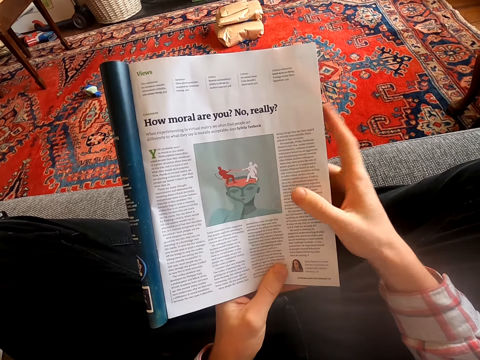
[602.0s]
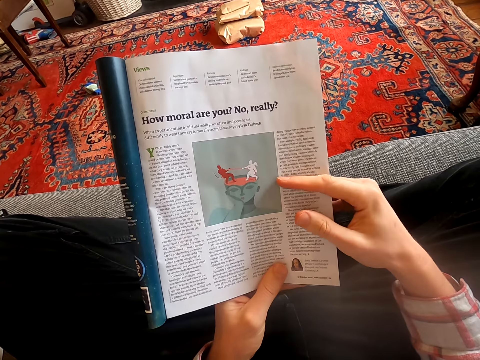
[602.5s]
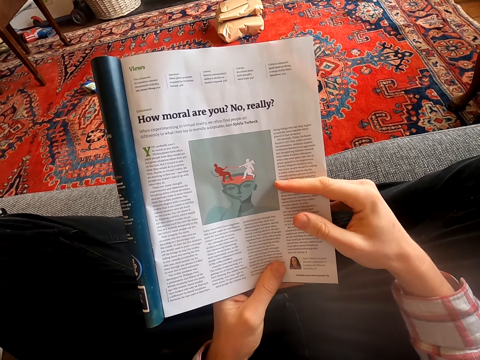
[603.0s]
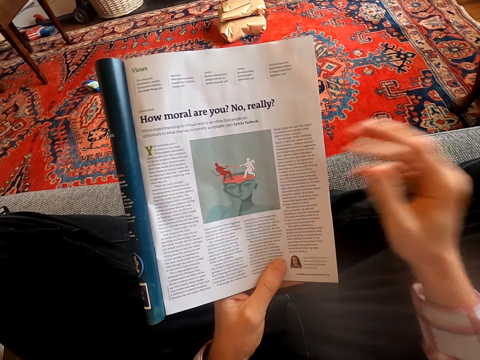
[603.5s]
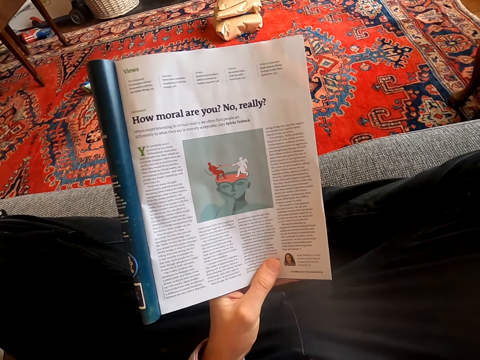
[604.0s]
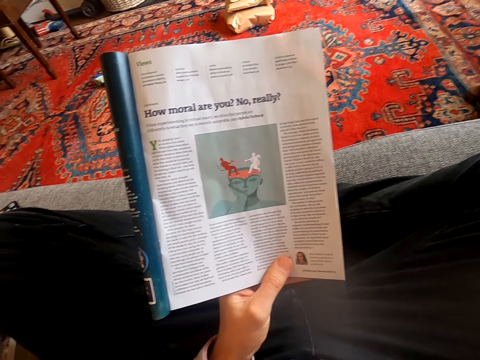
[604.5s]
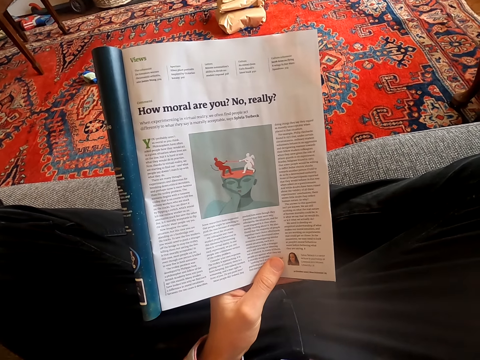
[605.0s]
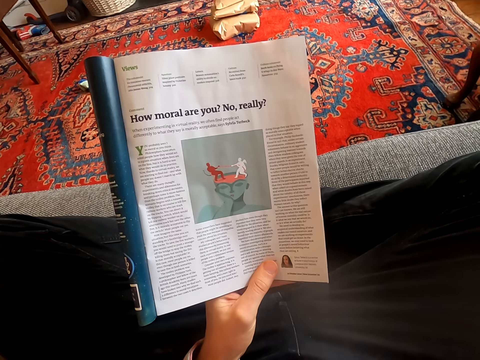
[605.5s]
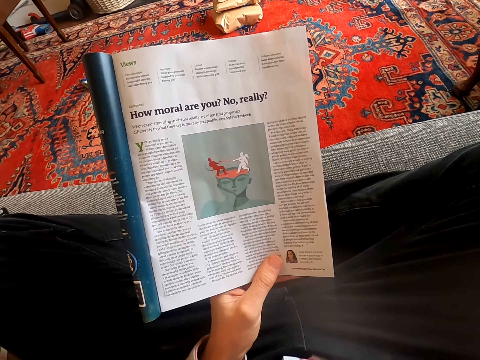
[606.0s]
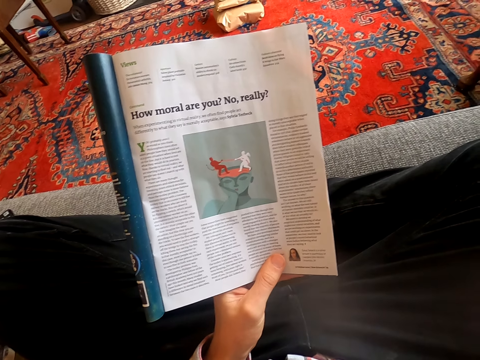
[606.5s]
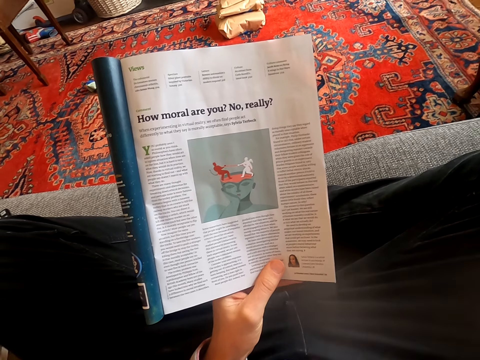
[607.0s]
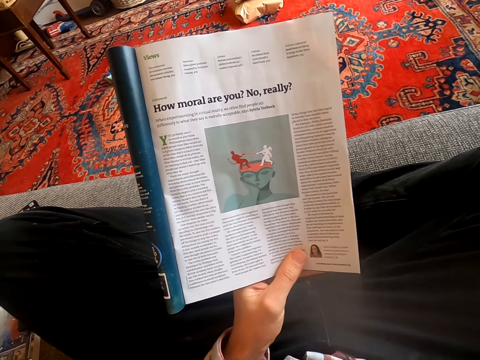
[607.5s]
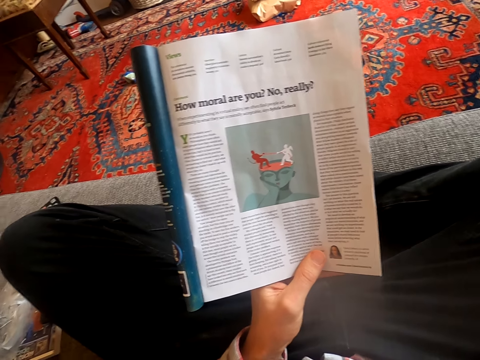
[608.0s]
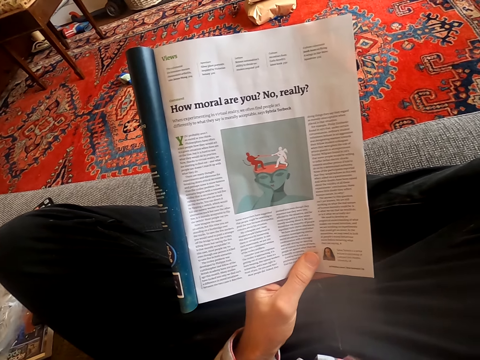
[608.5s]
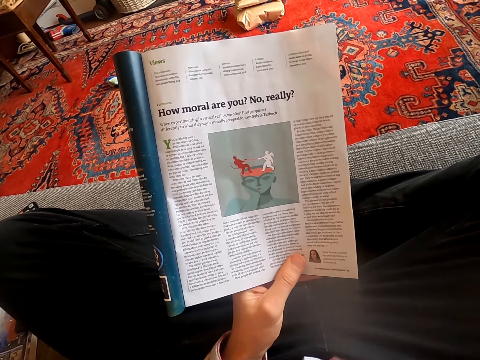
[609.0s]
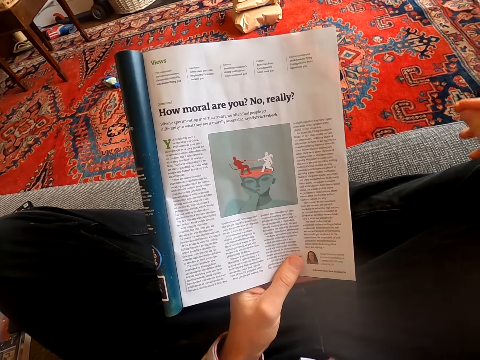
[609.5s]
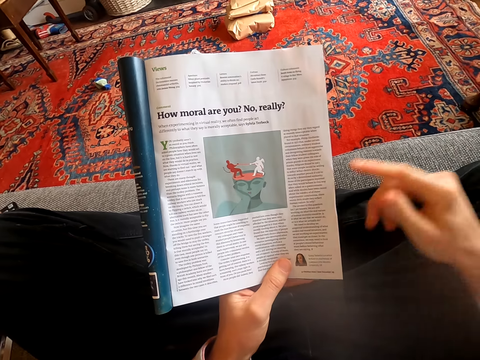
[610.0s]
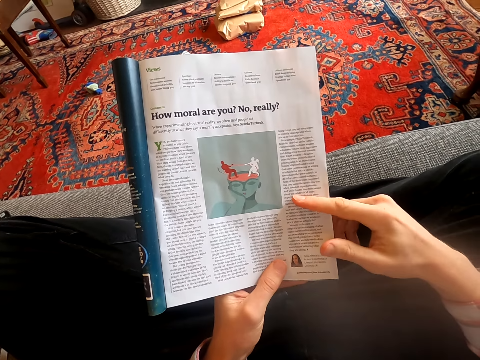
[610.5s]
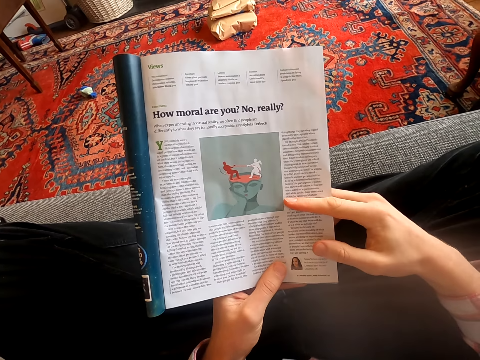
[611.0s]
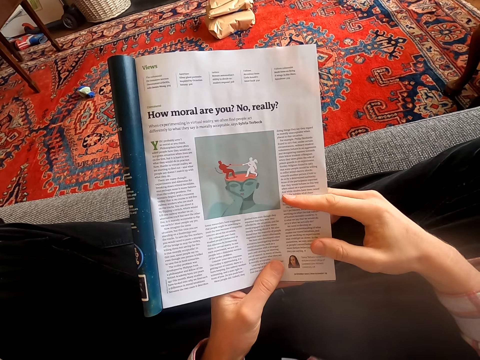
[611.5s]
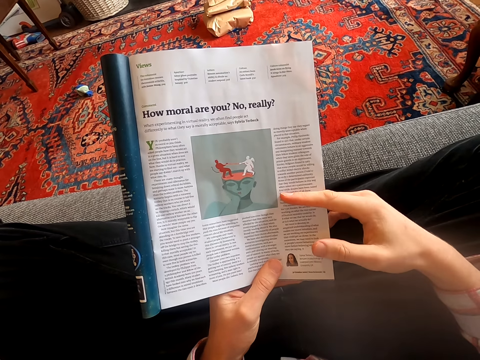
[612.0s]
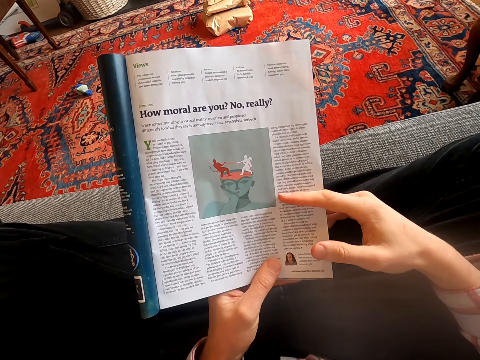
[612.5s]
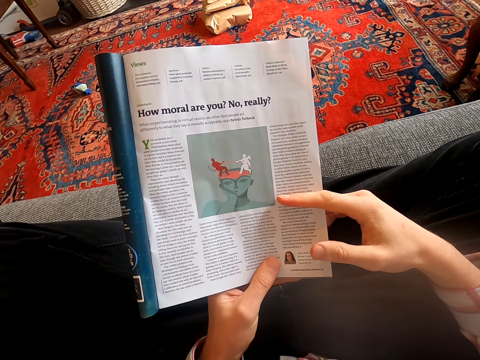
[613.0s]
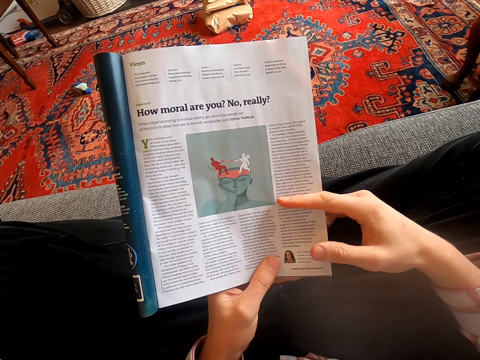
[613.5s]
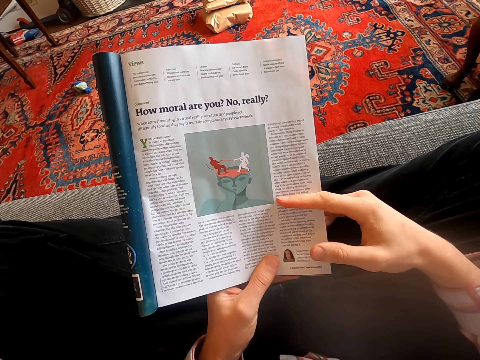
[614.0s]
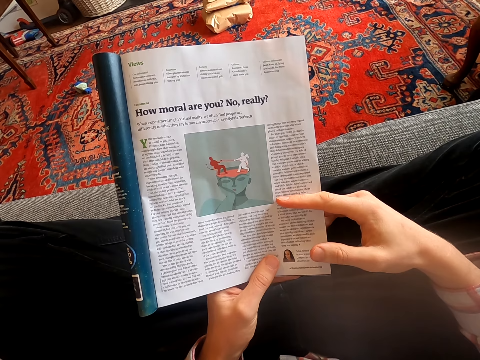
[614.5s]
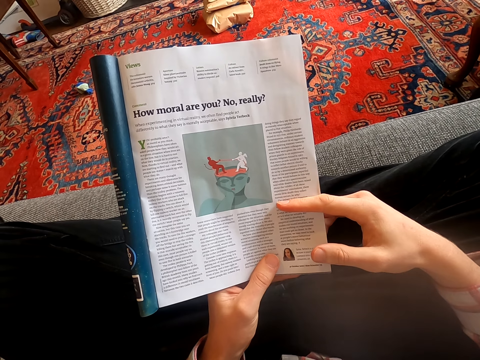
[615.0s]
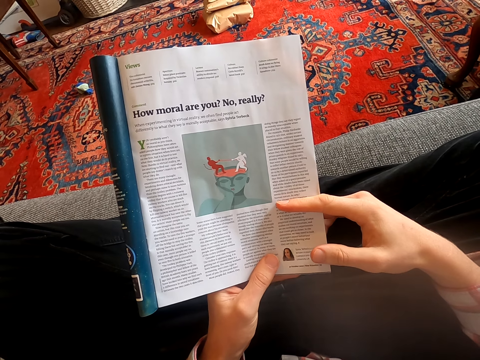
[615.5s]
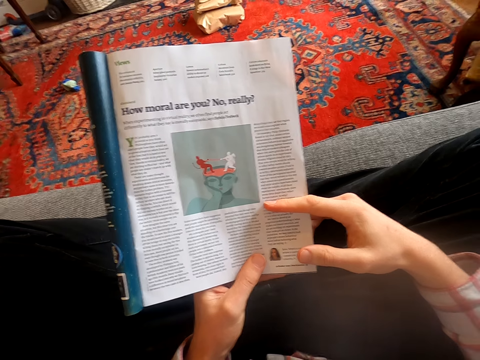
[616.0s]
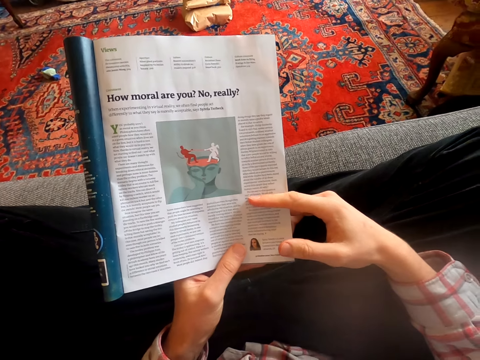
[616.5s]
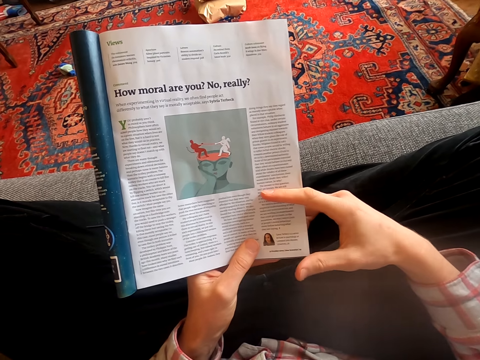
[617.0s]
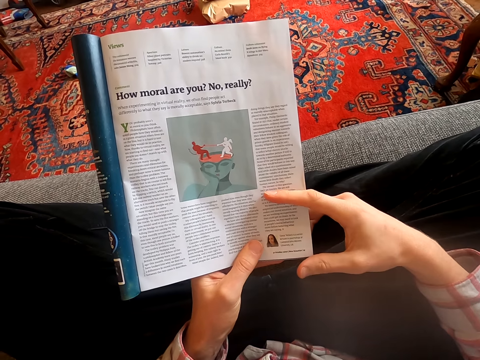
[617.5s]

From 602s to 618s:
The camera wearer moves the fingers. They lift the hand. They touch something. They touch the magazine. They read the magazine.

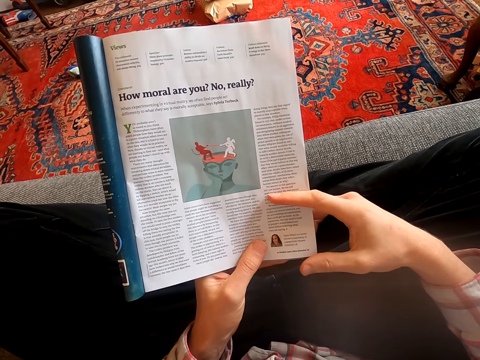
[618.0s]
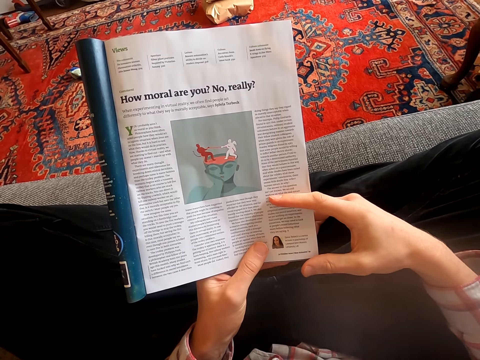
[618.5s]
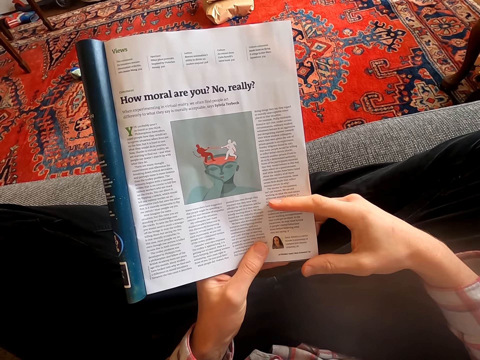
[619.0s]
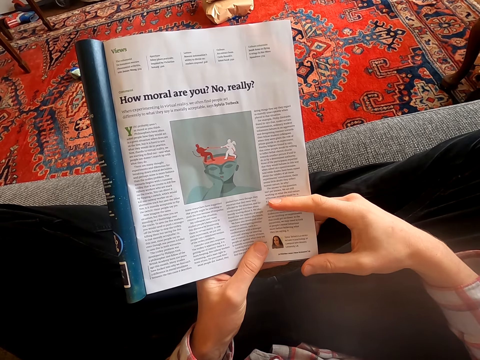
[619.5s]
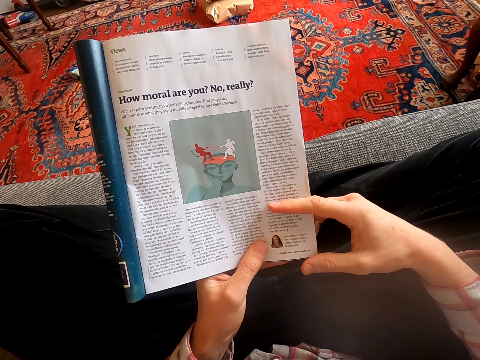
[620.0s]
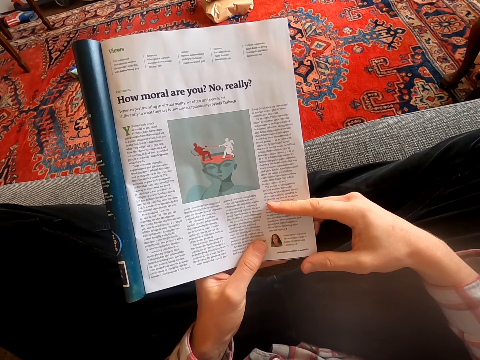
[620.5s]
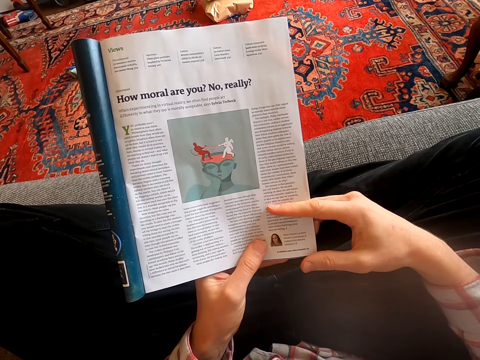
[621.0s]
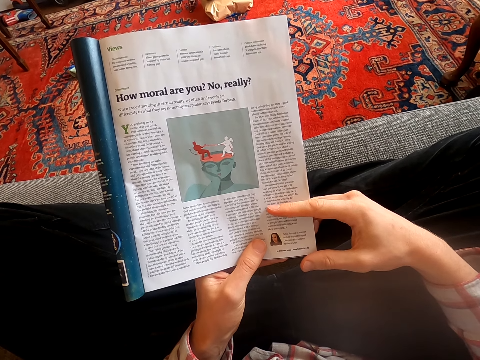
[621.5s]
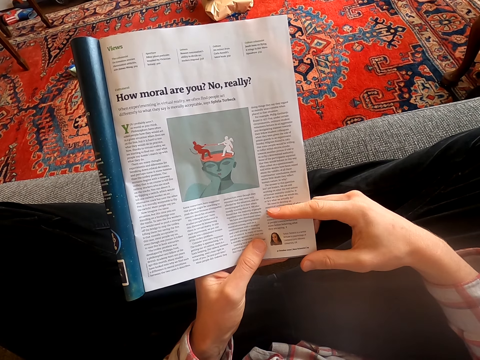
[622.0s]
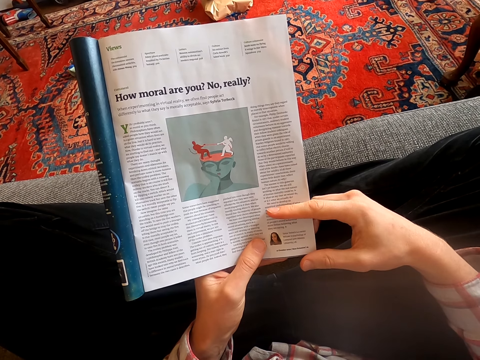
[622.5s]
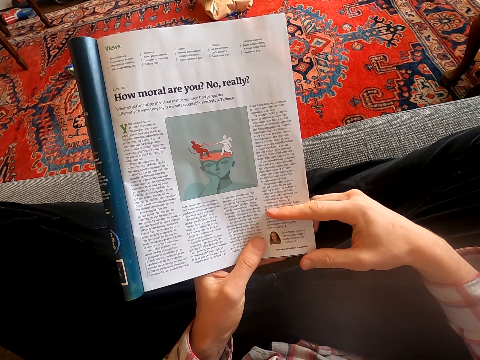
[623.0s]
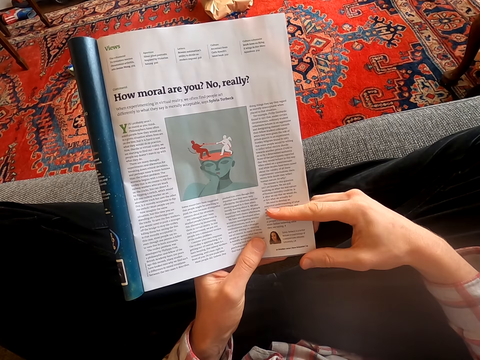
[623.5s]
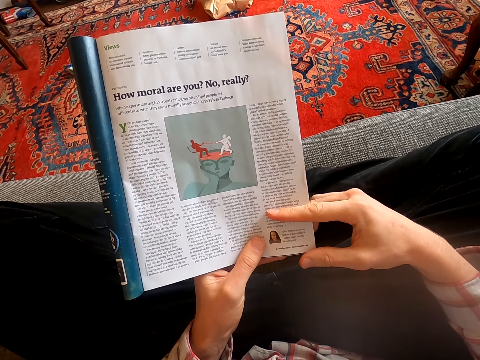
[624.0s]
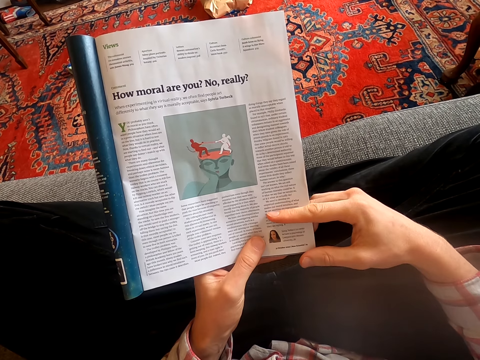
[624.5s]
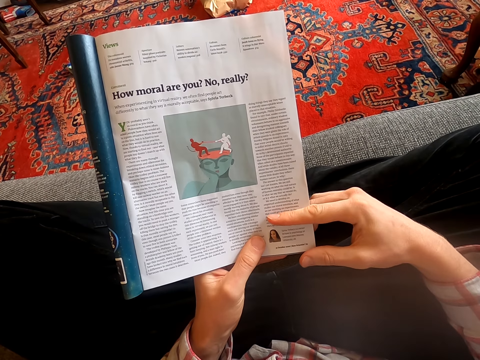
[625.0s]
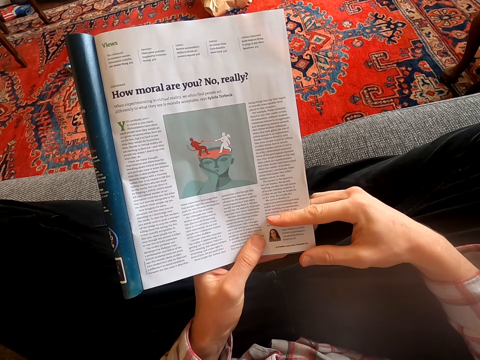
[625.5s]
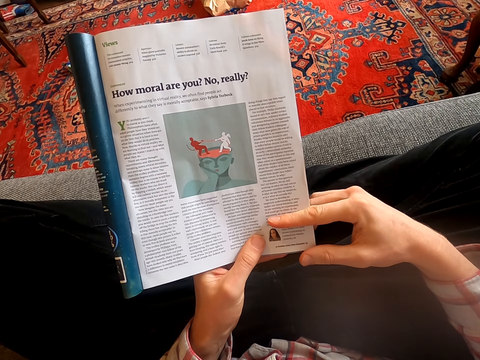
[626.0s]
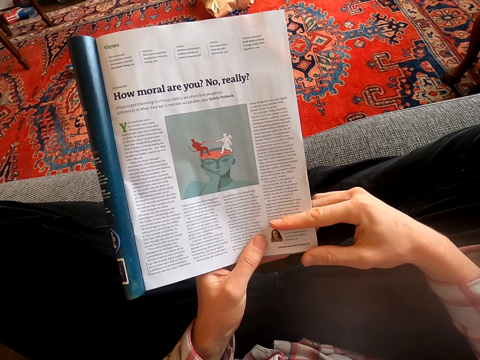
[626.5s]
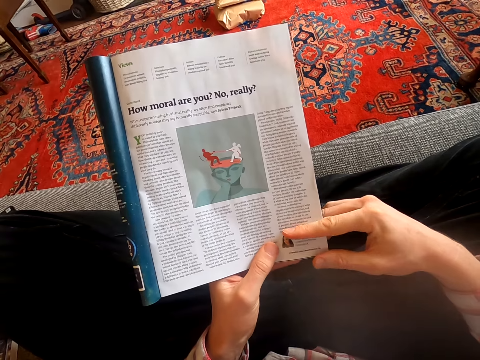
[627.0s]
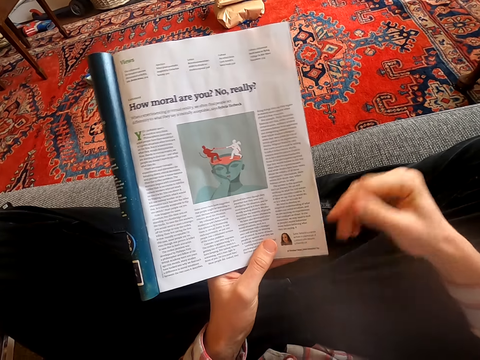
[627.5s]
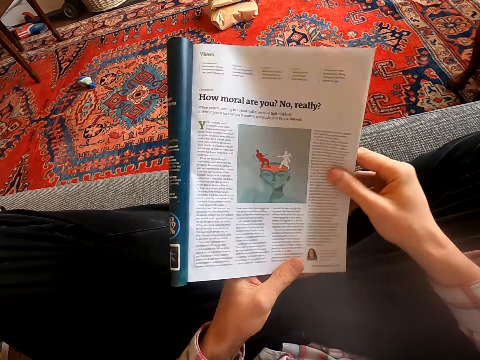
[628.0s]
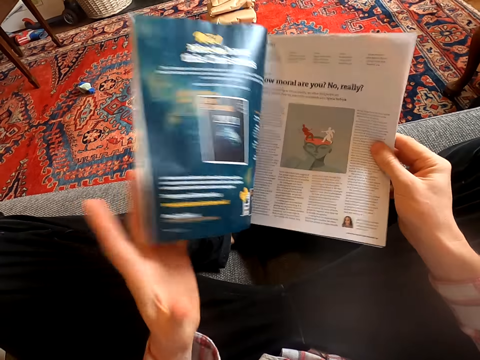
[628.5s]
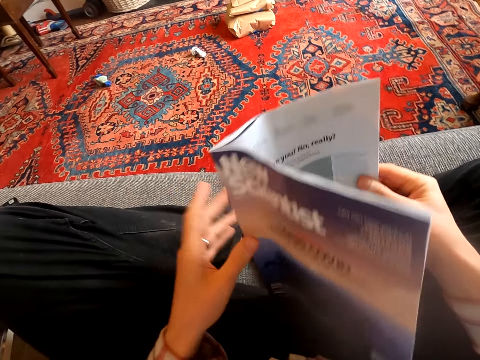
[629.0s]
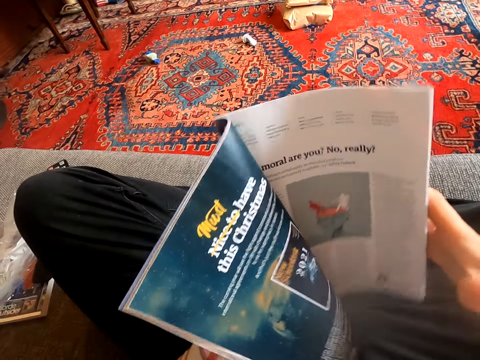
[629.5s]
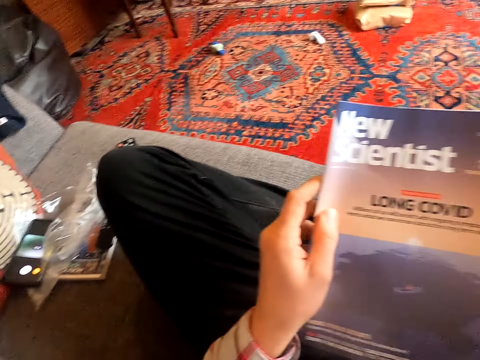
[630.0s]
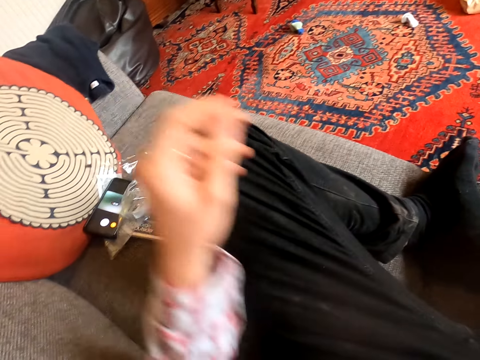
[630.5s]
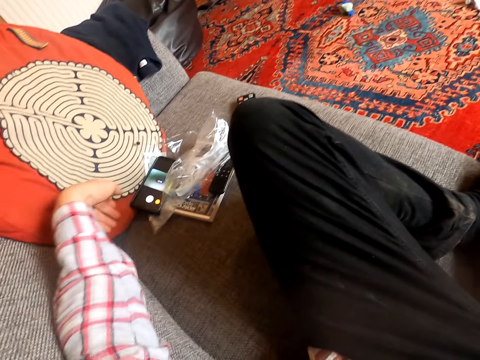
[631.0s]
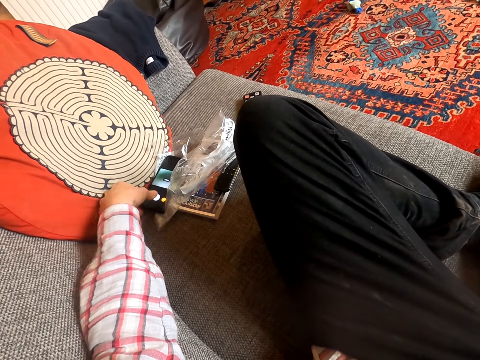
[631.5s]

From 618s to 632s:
The camera wearer unfolds the magazine. They close the magazine. They drop the magazine.
